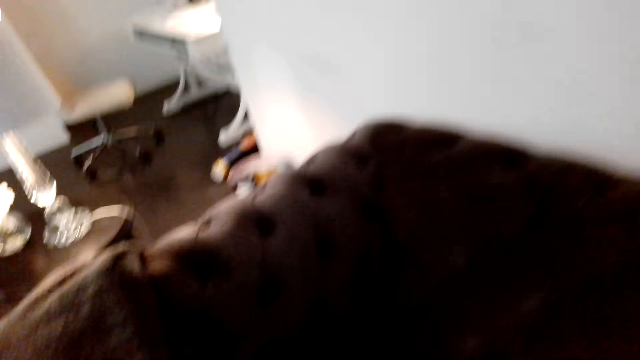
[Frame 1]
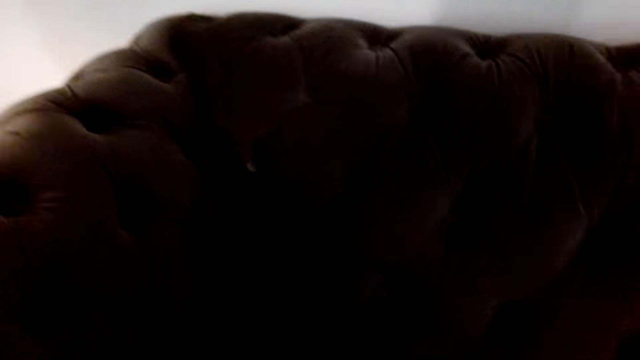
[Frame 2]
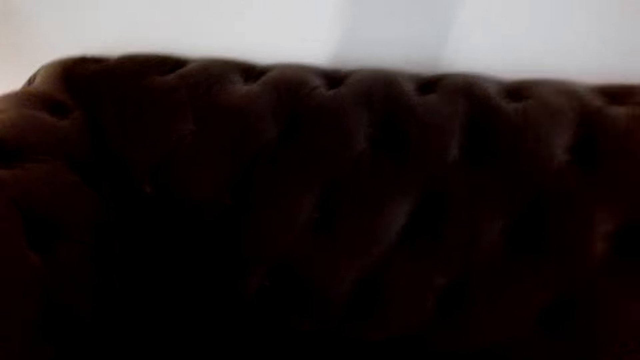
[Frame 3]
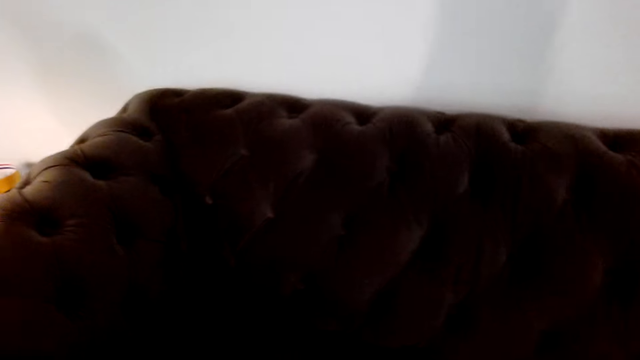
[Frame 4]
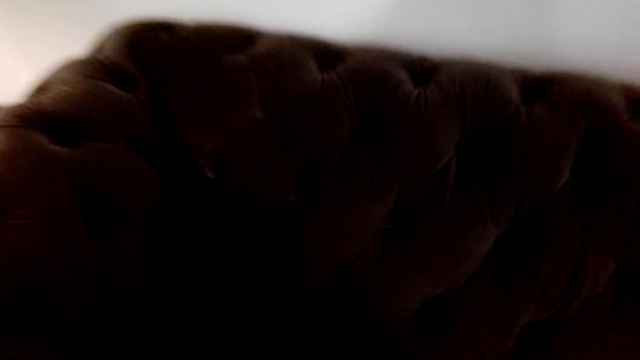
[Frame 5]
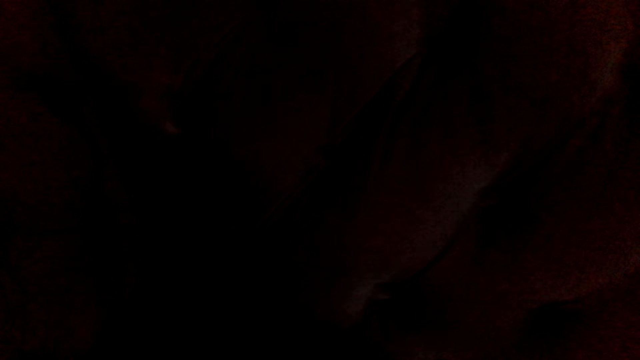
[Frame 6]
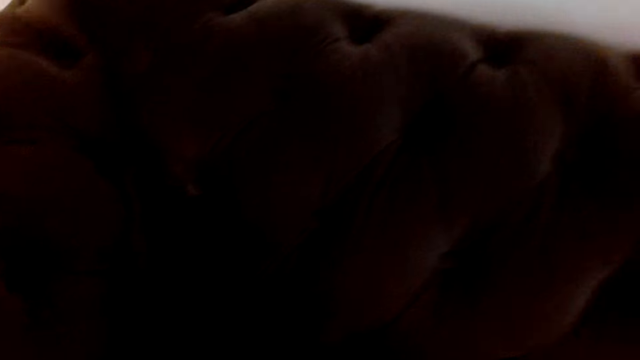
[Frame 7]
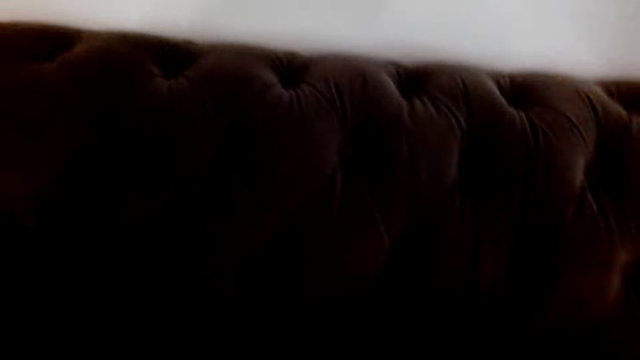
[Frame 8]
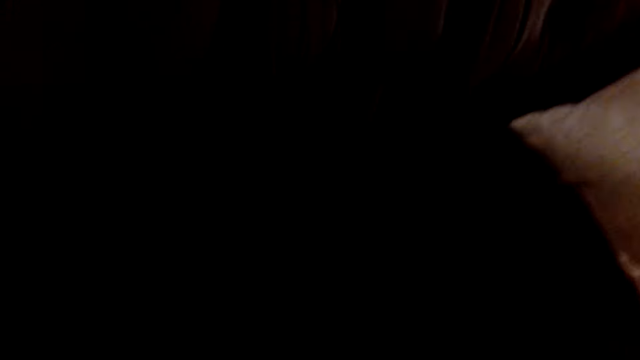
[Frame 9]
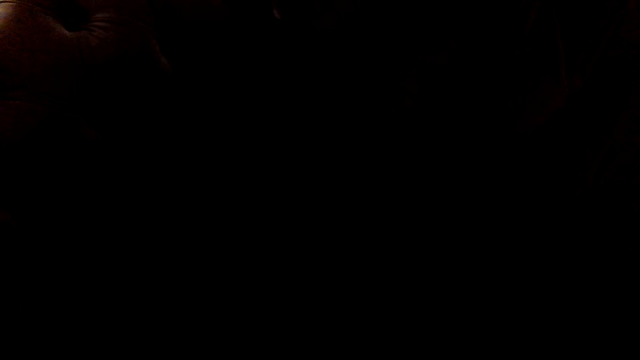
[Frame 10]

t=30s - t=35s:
The camera wearer looks around in the room.

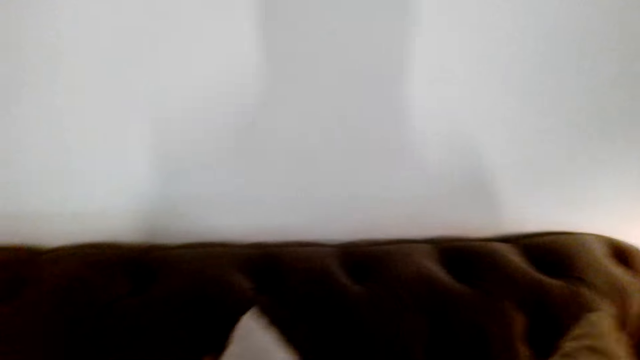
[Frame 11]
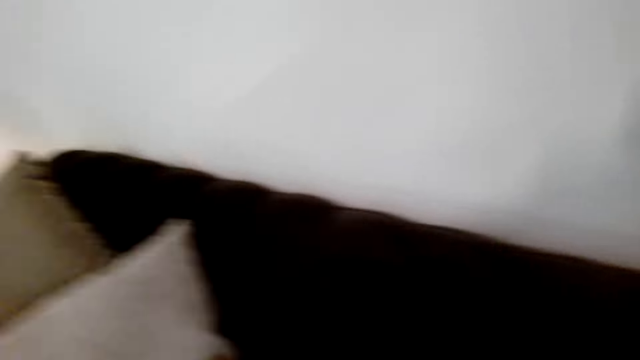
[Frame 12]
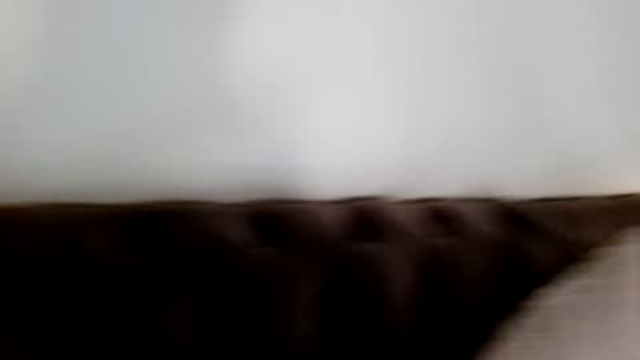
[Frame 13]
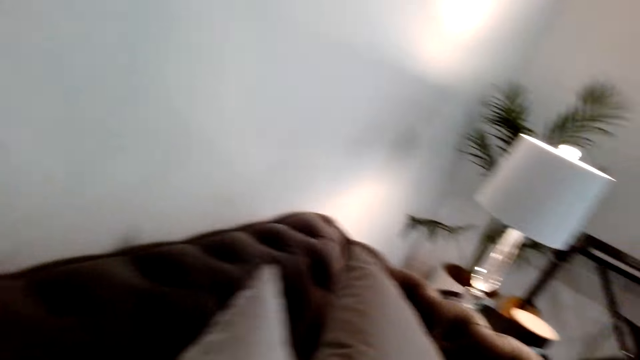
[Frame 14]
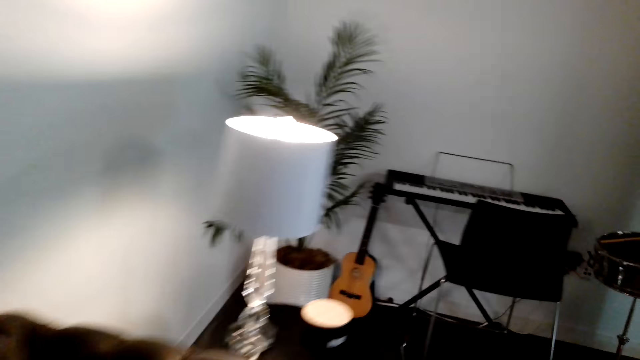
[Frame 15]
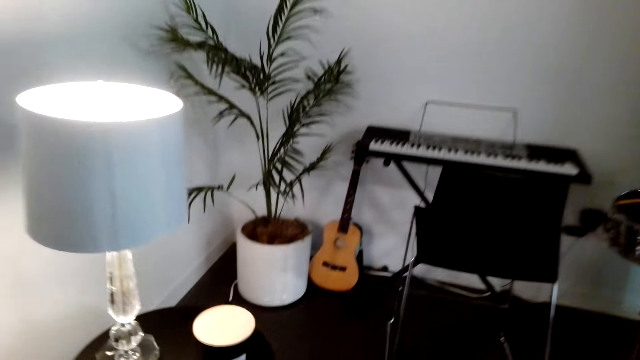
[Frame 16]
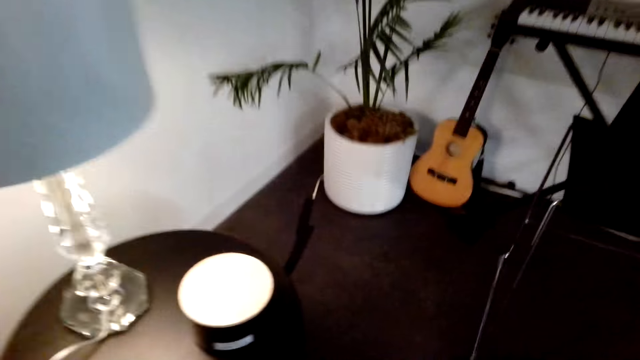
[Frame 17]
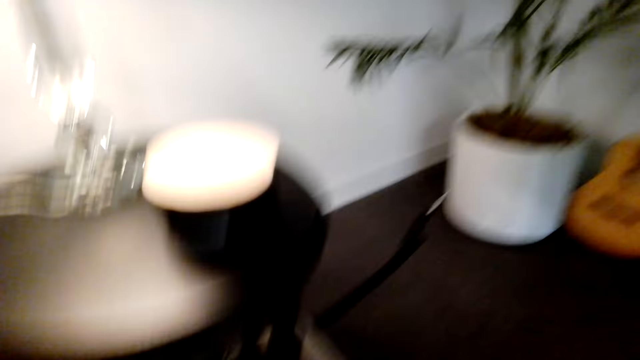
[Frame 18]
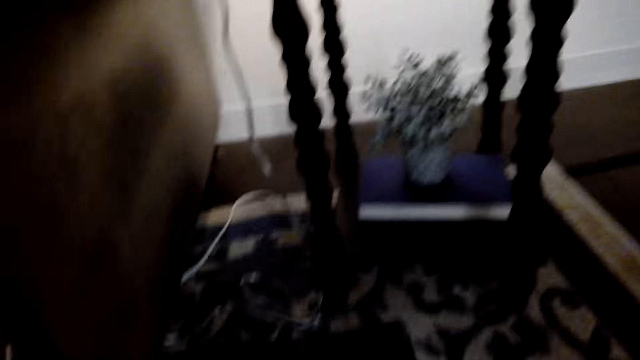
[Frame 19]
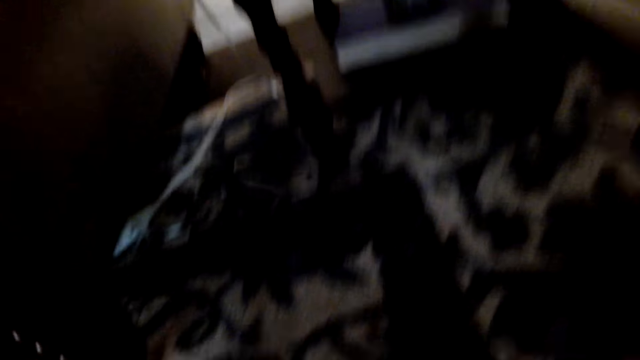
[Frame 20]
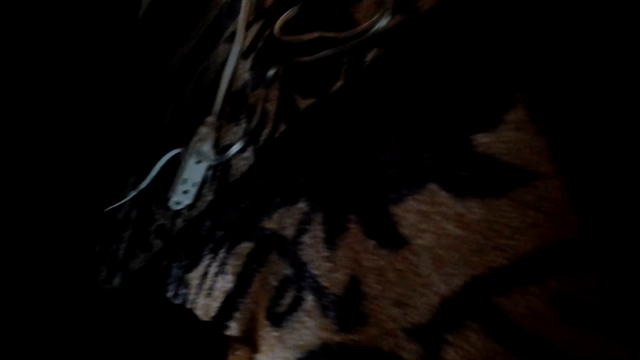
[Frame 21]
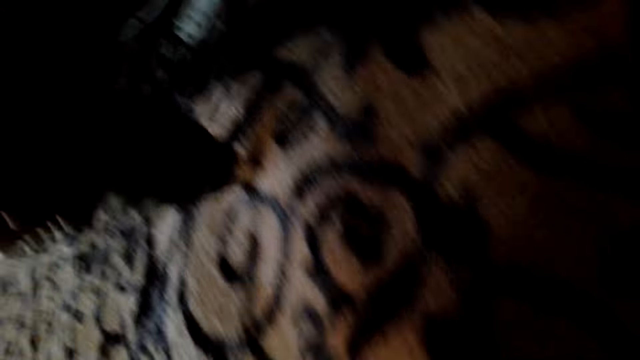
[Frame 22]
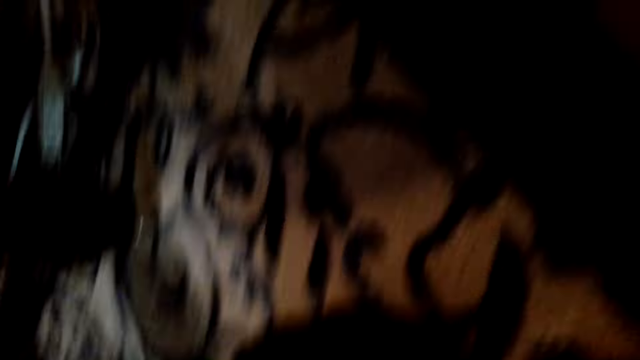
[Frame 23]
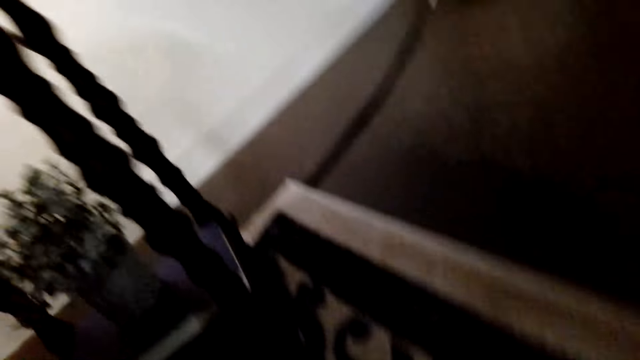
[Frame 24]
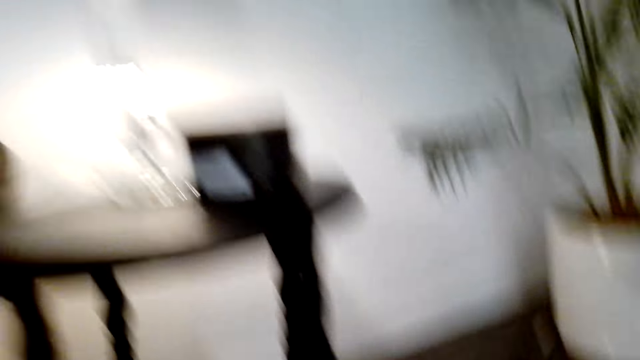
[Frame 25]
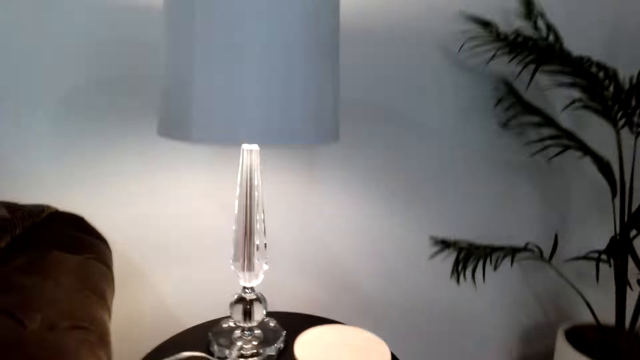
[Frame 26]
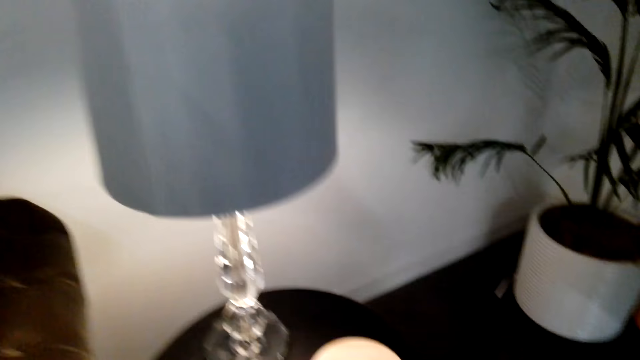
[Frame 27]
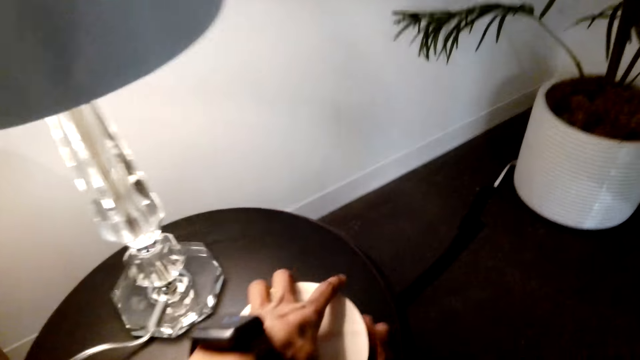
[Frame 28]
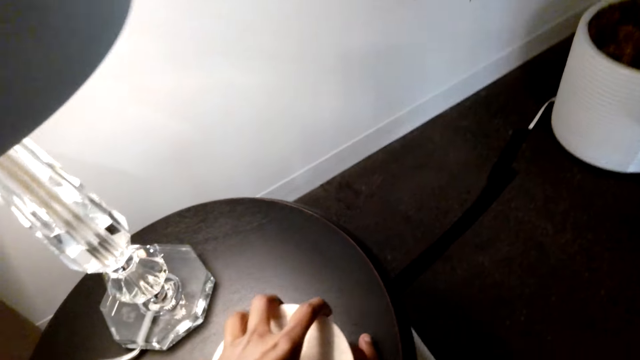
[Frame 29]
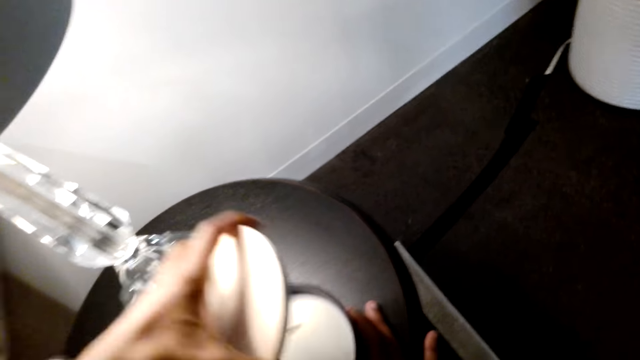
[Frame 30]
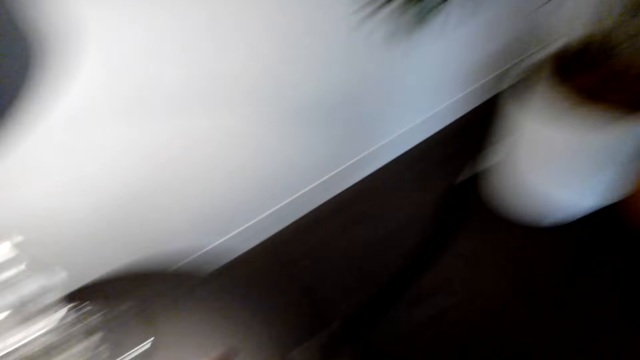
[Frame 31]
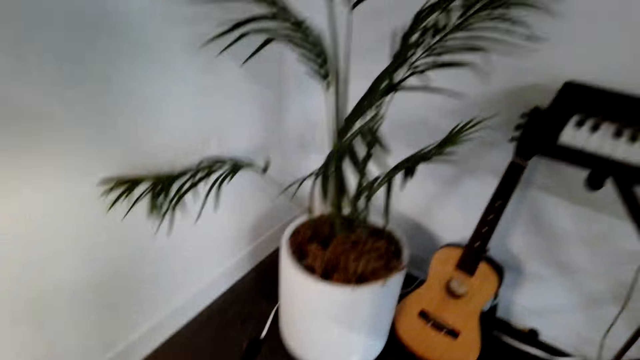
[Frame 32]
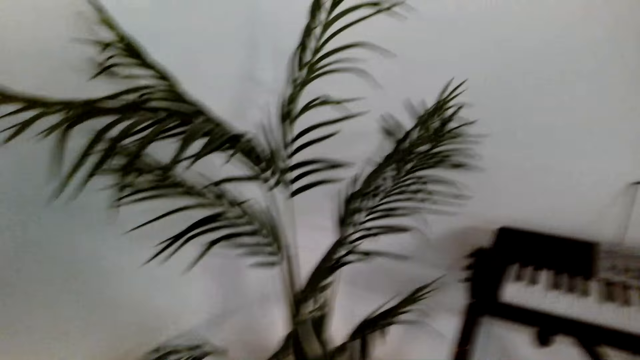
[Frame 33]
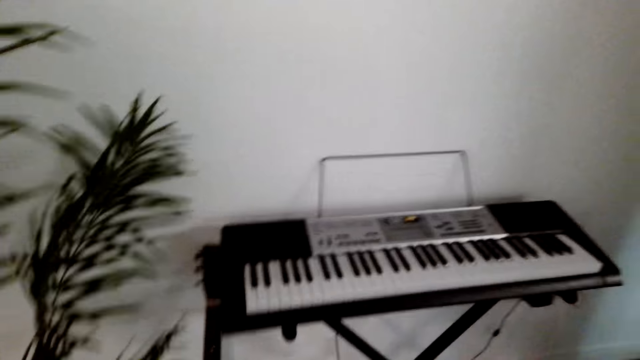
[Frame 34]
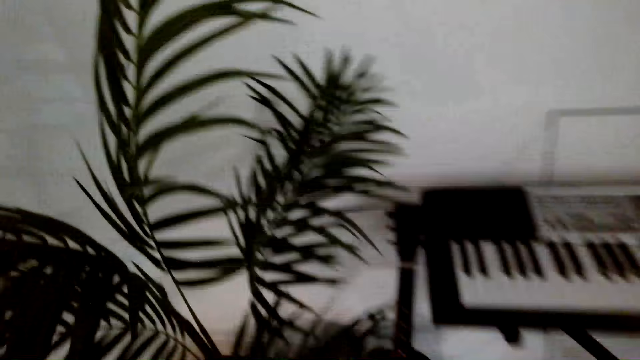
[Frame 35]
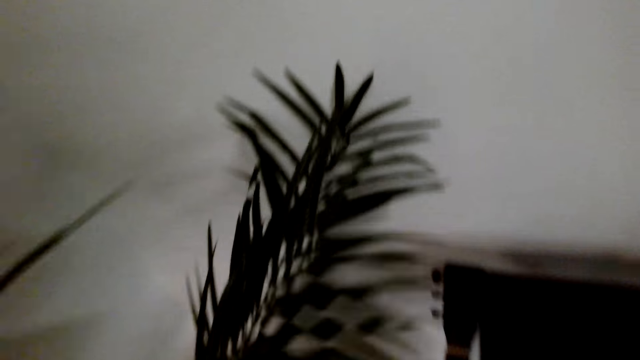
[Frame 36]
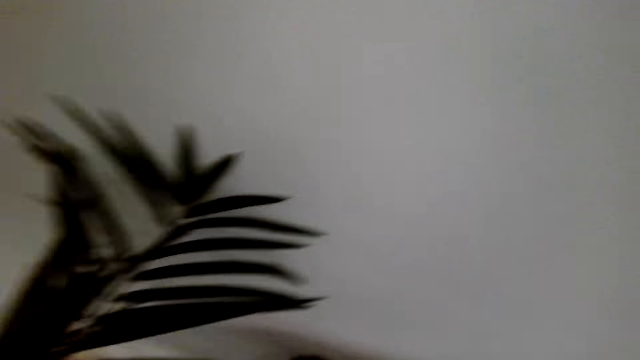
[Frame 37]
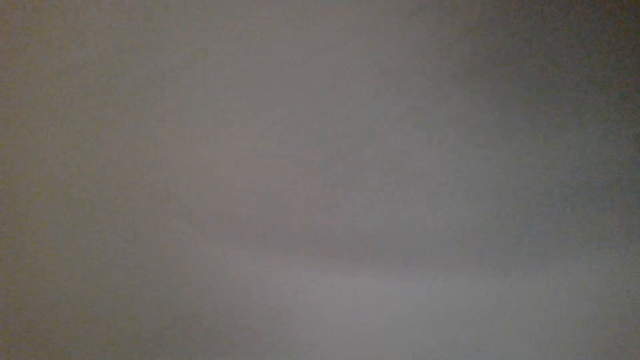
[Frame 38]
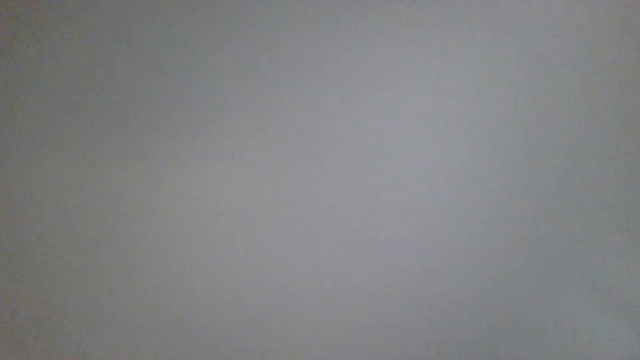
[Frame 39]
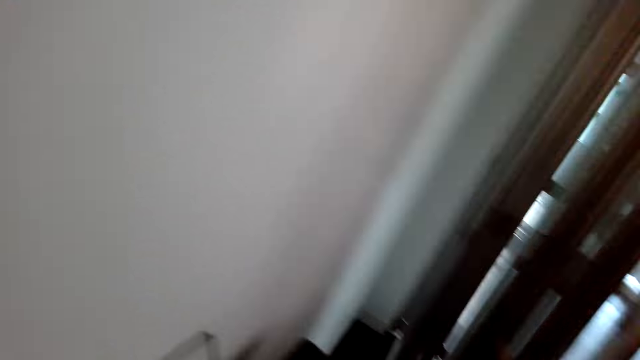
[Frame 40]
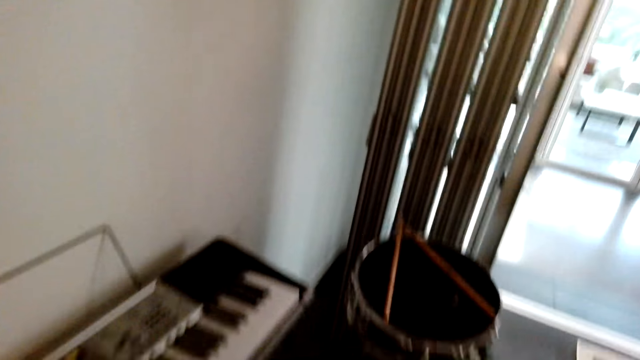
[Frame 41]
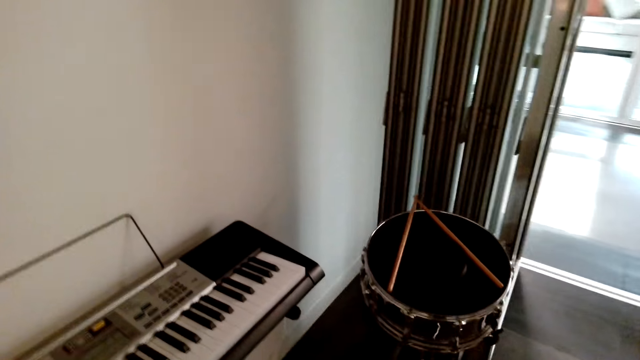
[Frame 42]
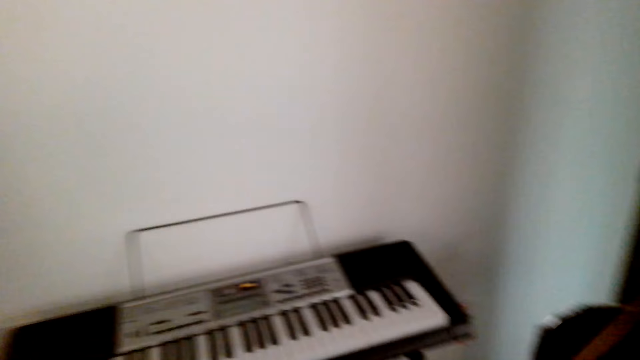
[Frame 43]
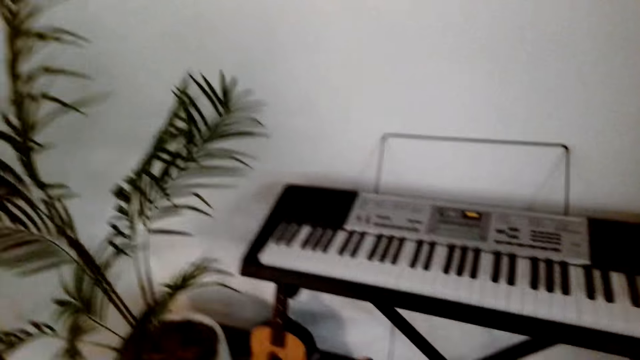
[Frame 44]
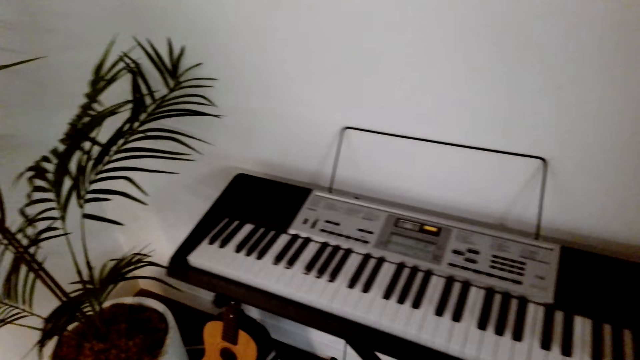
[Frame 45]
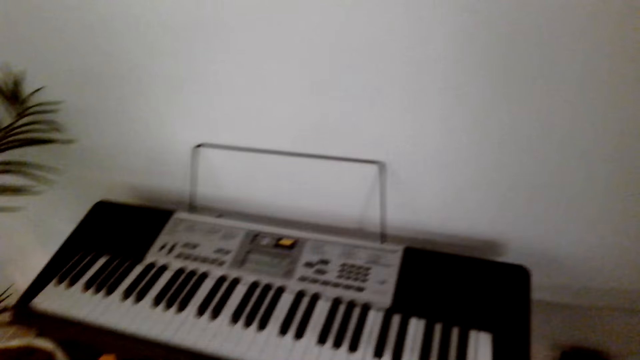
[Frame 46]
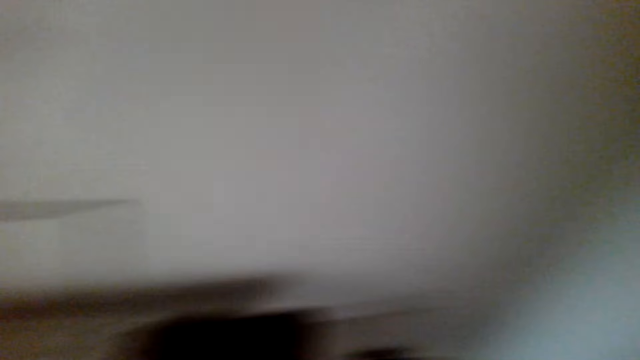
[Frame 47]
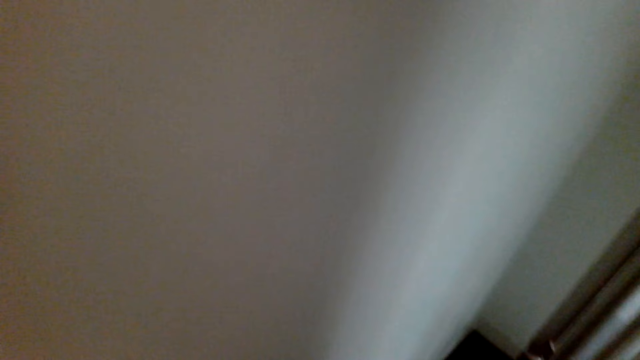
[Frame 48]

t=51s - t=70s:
The camera wearer searches on the sofa. They look under the chair. They look under the lamp stool. They open the candle wax. They look around.
